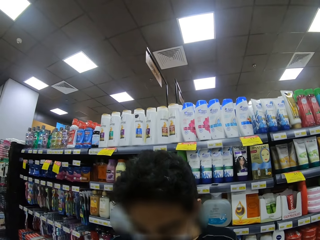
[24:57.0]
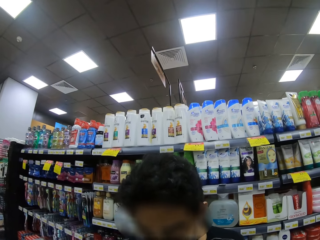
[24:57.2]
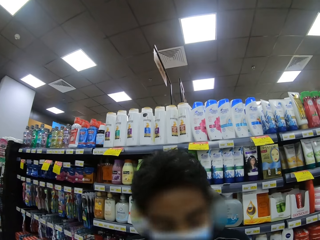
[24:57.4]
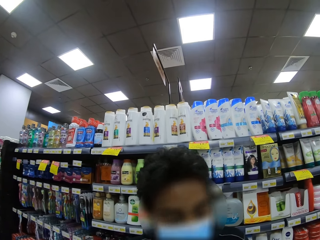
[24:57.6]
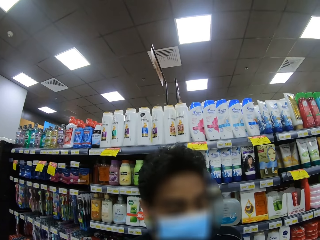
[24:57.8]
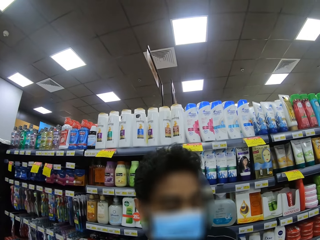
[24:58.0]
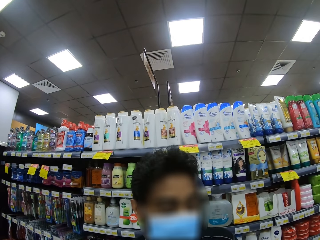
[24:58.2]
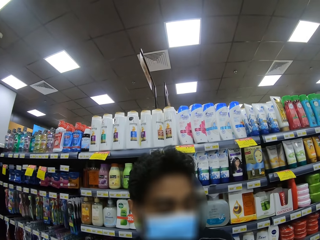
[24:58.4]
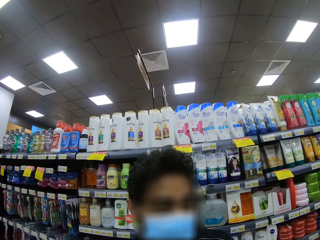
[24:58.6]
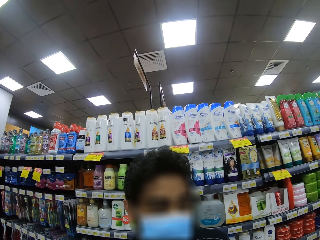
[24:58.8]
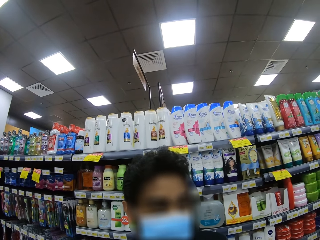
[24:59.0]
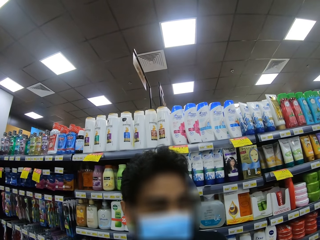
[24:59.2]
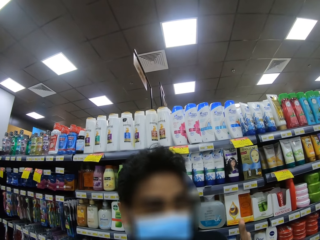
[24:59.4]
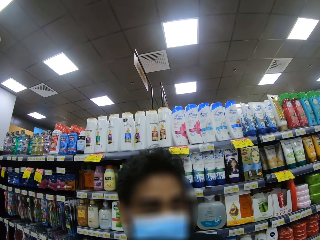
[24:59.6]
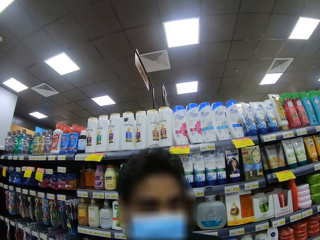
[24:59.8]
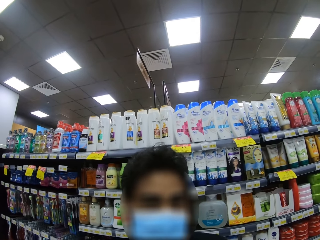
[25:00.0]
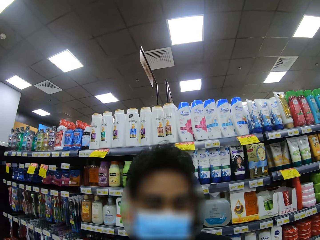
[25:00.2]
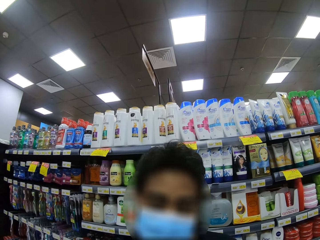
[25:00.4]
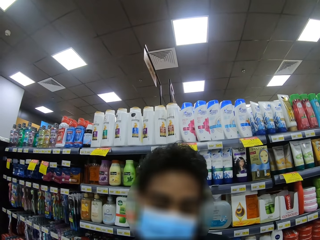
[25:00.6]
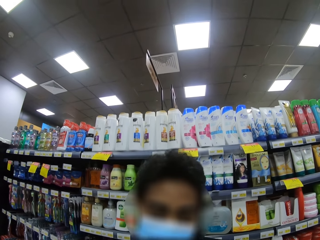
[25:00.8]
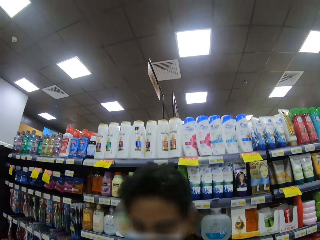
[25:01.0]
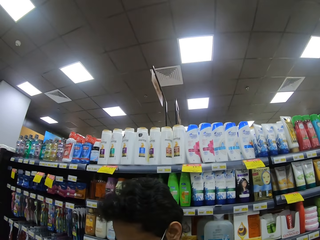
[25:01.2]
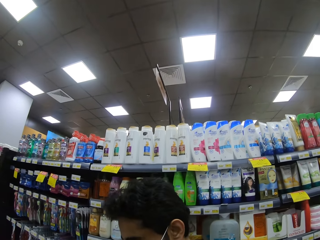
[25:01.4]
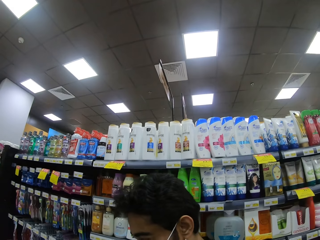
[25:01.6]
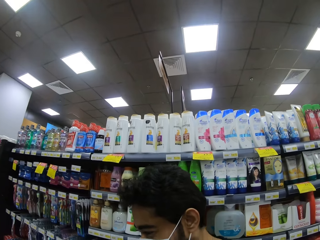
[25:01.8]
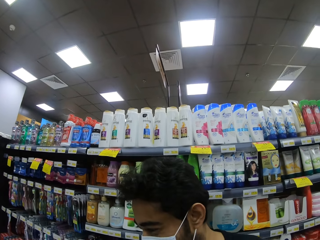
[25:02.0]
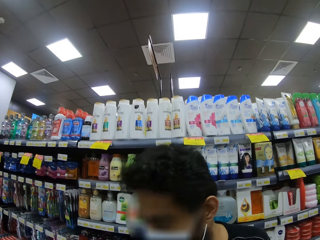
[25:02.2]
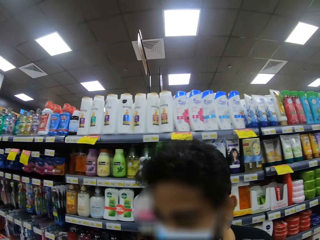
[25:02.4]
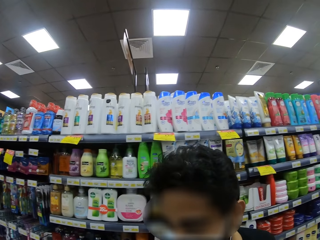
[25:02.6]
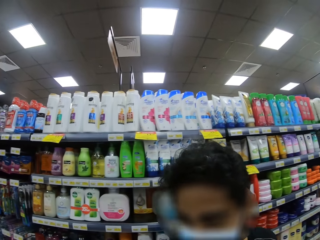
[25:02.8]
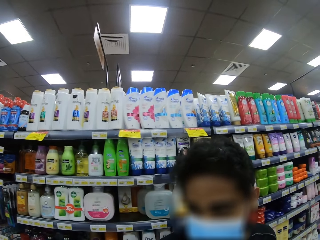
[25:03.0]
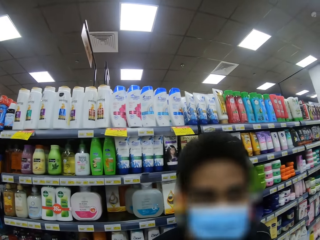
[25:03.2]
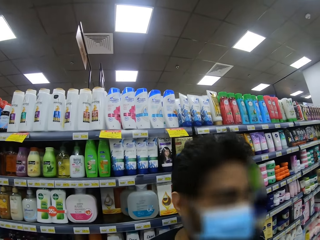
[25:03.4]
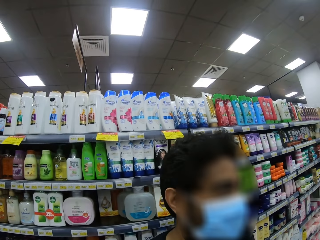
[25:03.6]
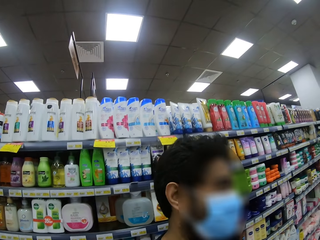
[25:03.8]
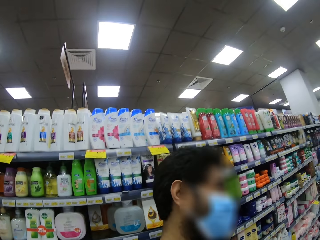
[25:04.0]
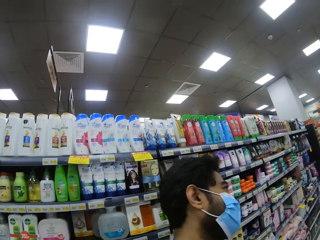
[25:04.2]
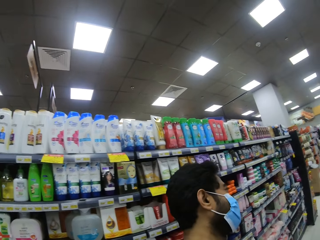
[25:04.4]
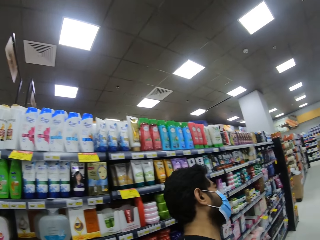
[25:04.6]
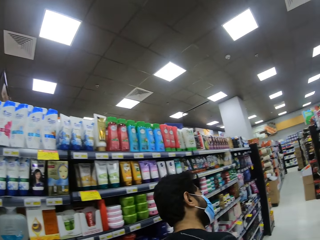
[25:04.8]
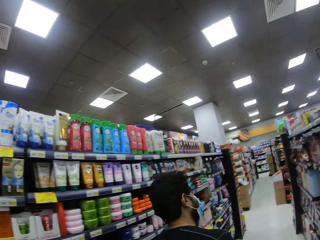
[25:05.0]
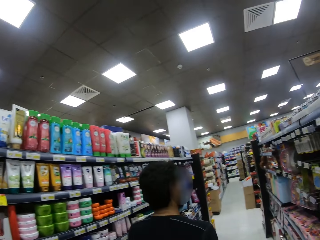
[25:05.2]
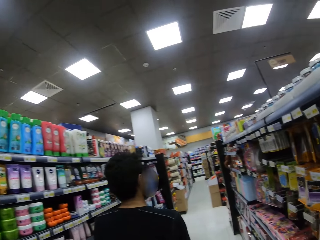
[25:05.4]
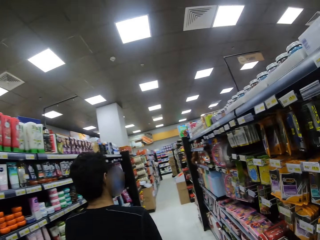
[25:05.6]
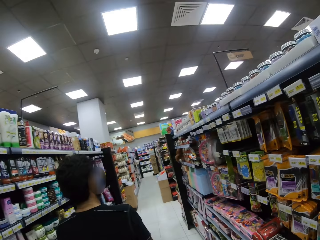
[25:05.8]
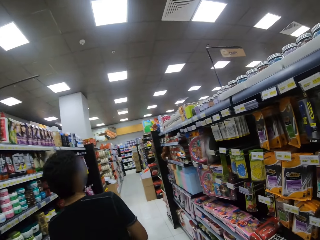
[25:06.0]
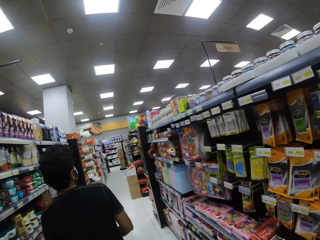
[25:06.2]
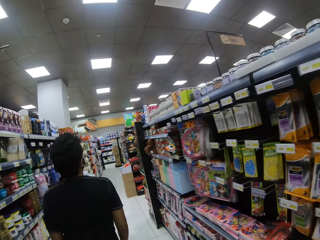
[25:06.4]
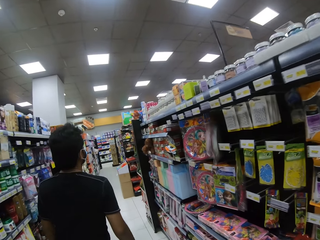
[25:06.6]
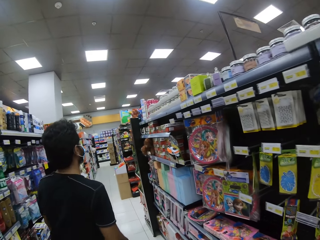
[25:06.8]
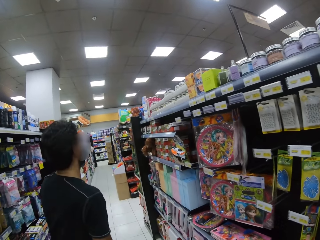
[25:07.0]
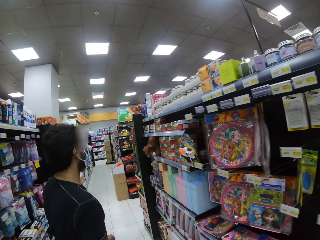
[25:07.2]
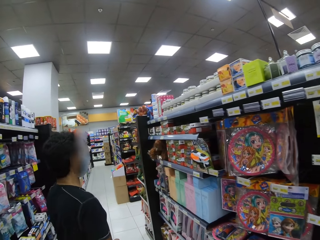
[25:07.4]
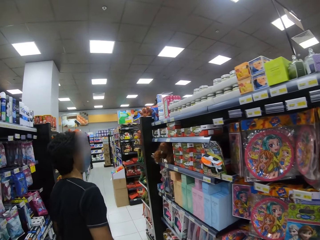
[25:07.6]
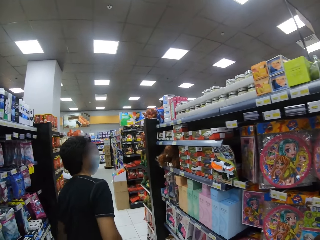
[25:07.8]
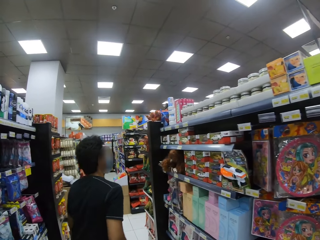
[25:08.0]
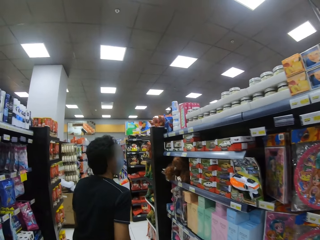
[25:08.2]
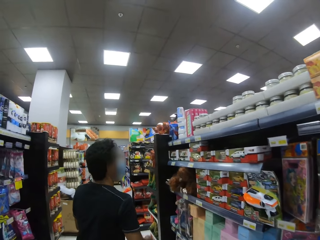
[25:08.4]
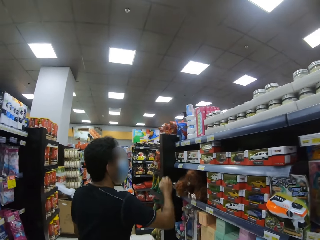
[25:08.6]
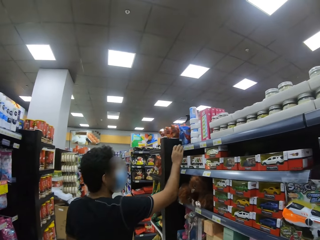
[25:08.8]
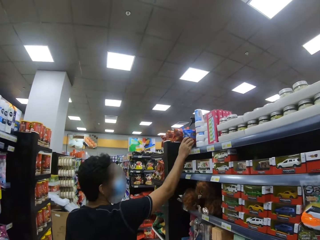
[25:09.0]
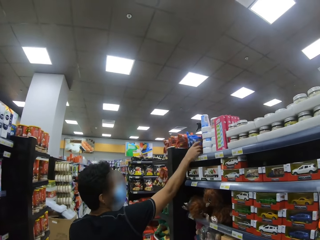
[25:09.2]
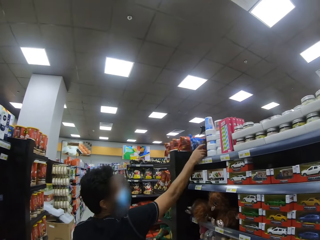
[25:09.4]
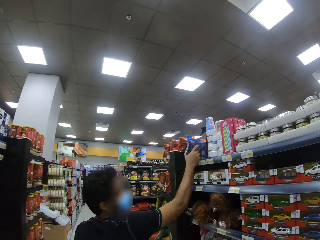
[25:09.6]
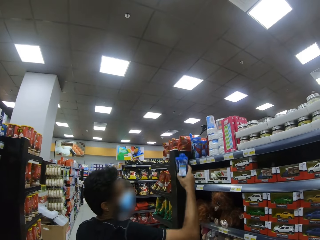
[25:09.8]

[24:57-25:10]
The camera wearer walks straight.

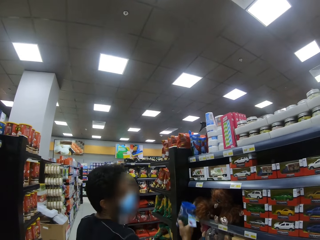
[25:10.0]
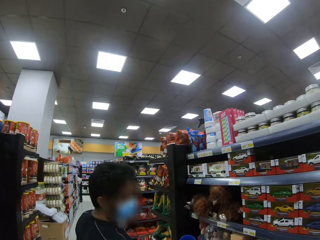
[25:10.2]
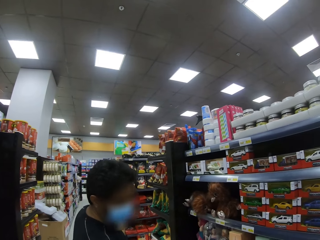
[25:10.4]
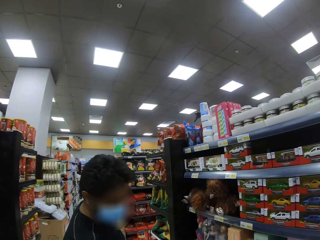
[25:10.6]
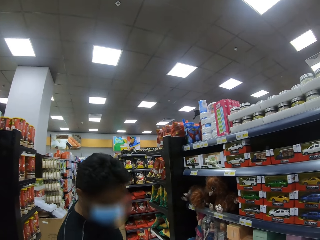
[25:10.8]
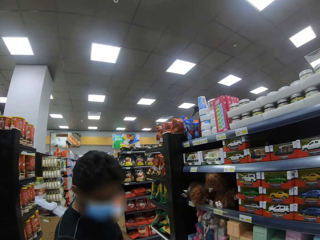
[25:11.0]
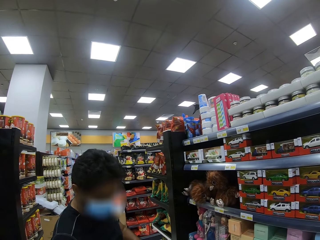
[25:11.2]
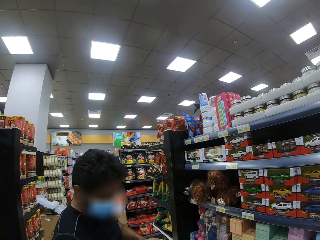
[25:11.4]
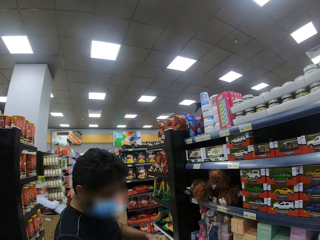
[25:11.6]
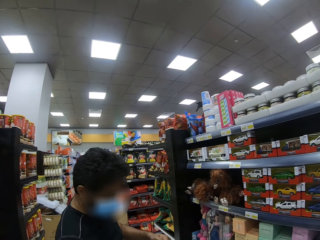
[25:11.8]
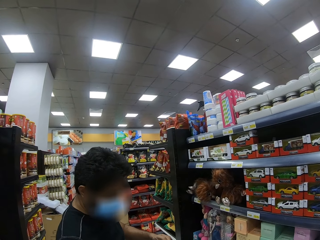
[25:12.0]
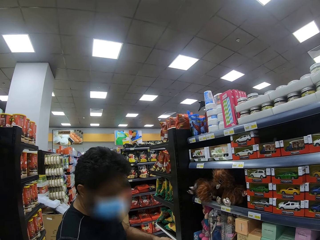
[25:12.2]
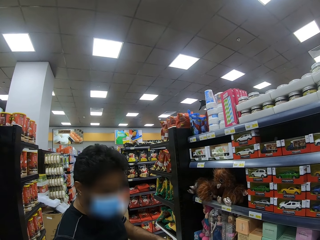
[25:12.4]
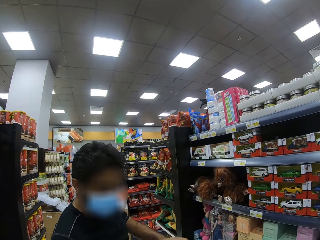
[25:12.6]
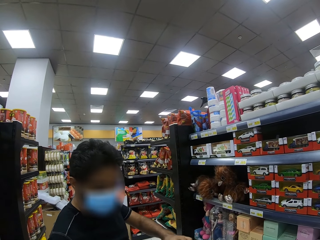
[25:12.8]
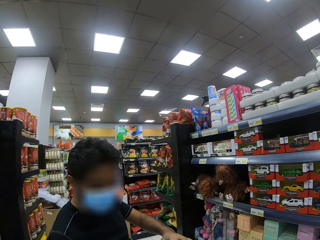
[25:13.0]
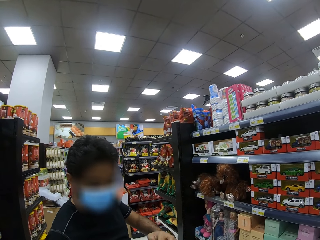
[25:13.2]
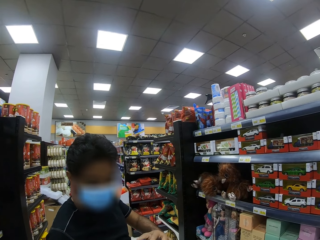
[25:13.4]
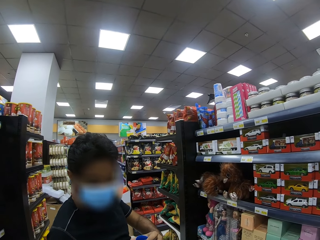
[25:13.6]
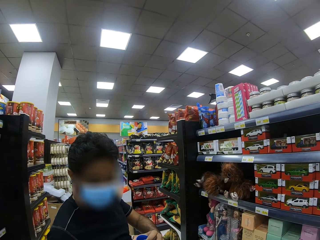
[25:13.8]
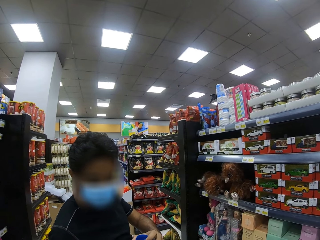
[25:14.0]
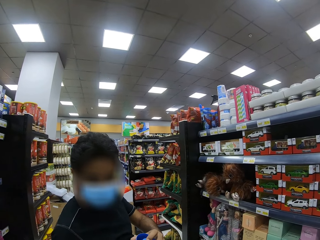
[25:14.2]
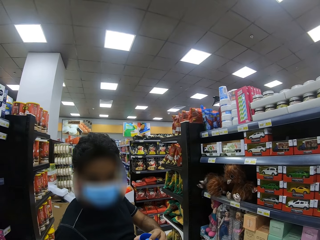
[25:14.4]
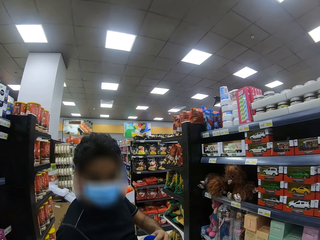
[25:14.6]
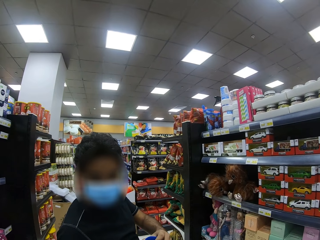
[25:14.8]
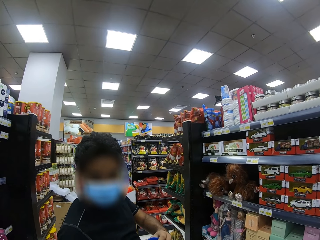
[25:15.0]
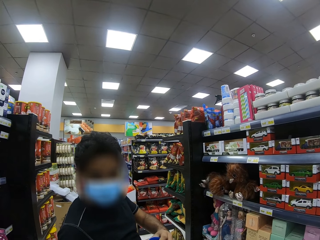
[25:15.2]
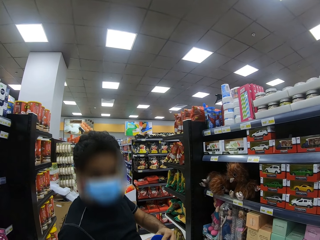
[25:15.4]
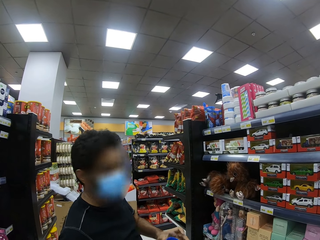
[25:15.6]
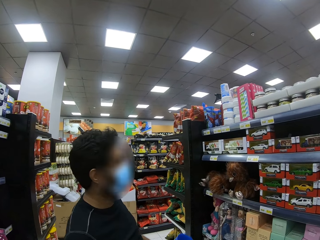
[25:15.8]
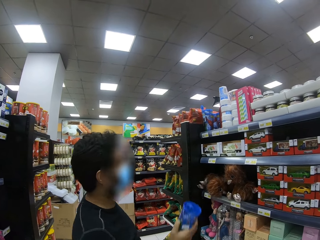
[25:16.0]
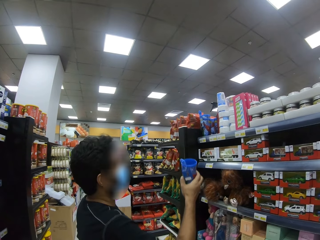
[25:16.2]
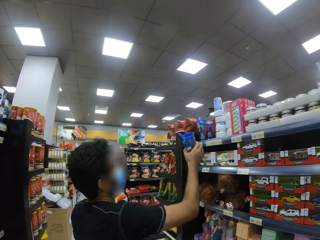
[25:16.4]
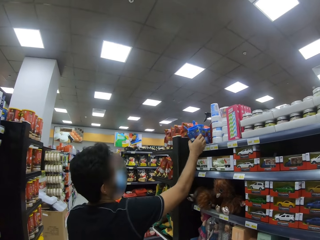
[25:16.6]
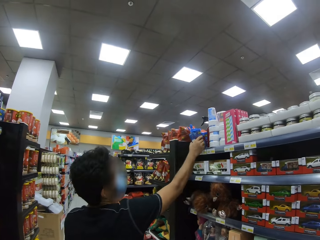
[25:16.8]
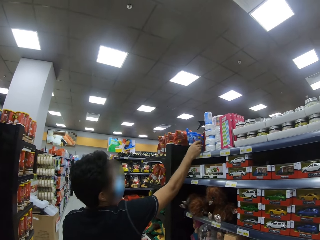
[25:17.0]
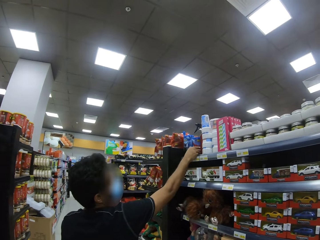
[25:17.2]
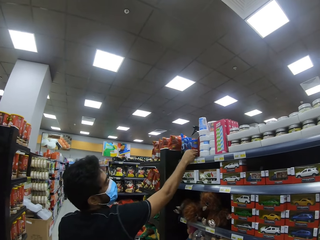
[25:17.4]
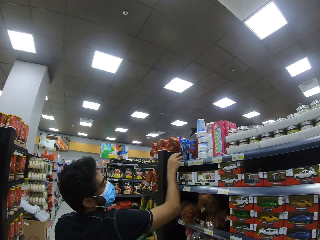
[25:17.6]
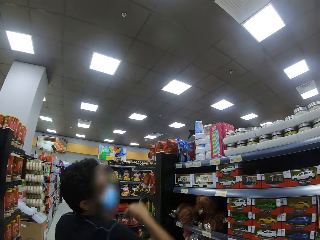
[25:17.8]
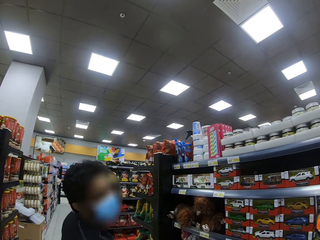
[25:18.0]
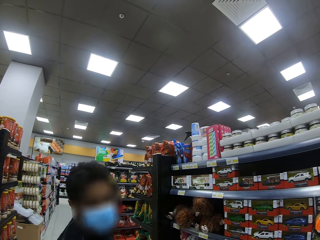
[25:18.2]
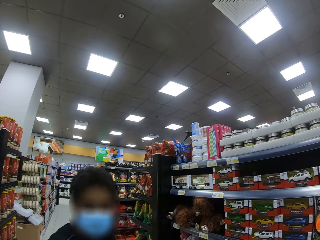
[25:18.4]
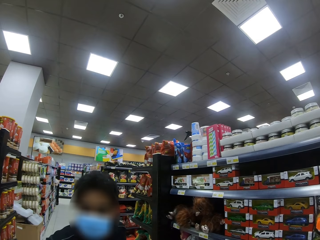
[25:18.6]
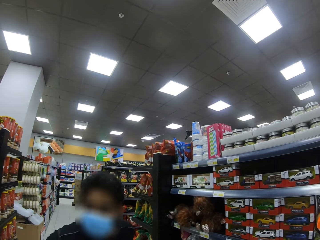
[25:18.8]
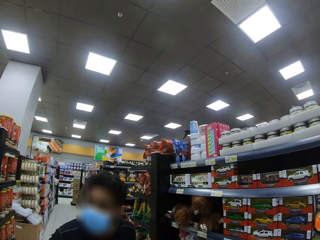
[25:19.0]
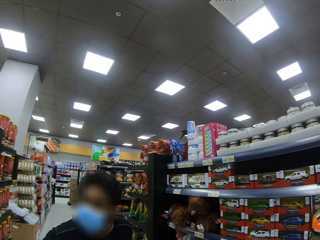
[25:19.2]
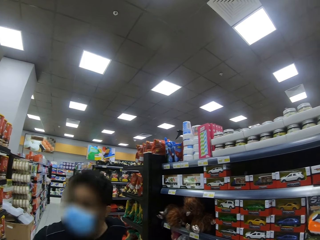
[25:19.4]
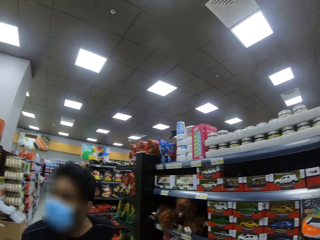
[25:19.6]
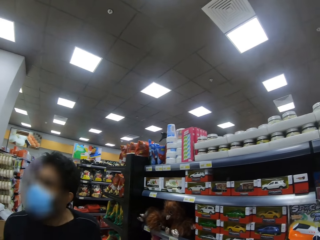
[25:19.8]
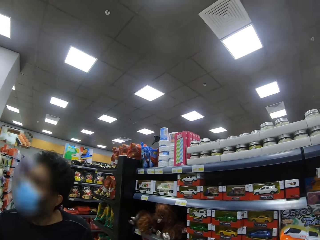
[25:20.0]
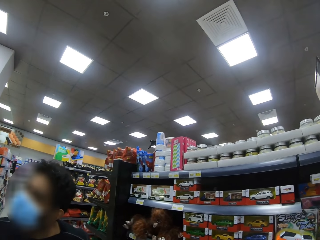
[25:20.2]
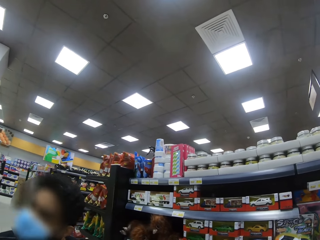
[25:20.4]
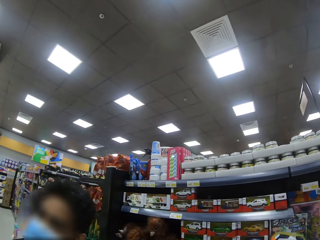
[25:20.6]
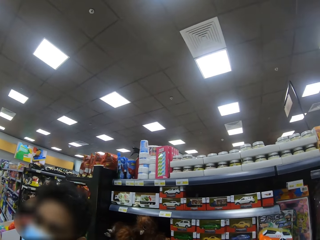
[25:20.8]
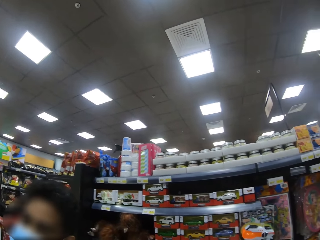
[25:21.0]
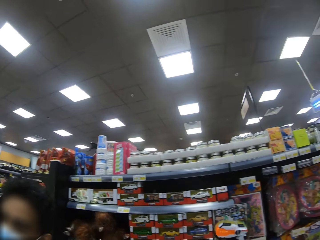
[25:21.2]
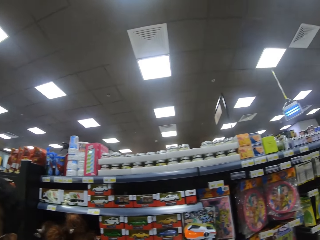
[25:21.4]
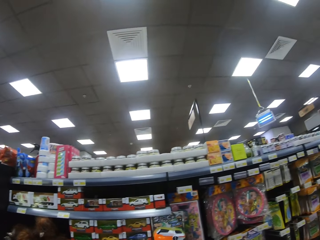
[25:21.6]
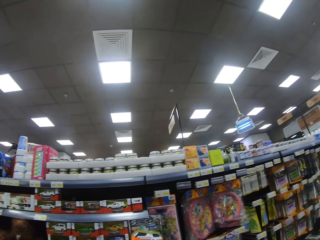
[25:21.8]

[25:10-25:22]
The camera wearer stops.
